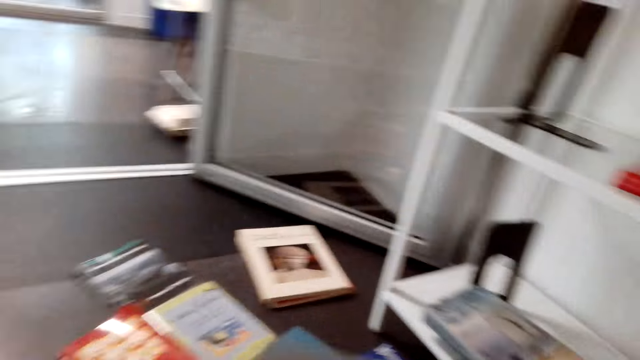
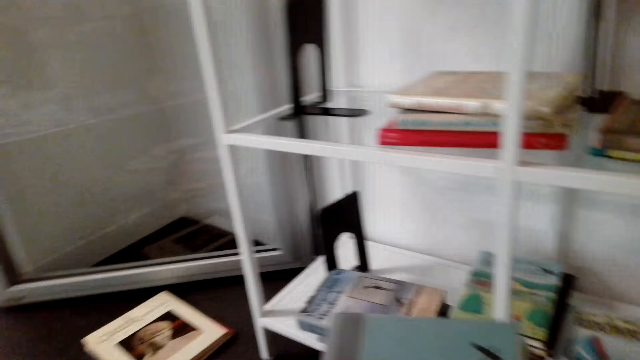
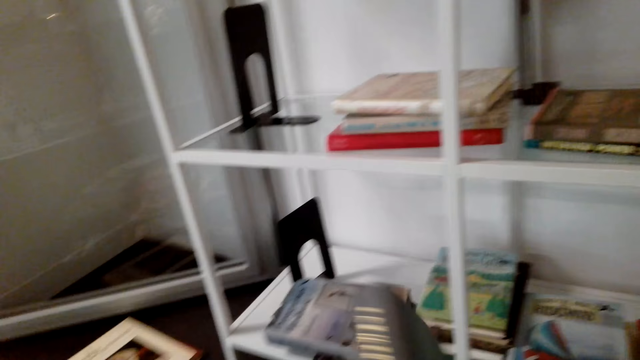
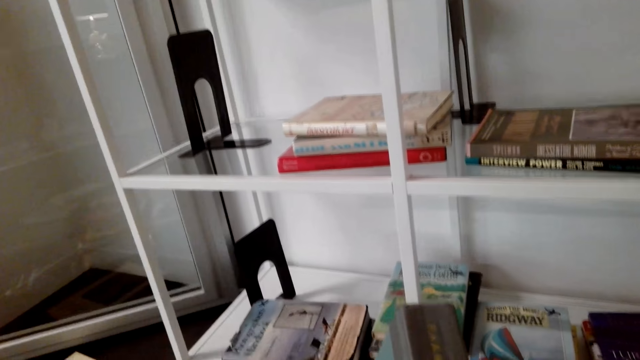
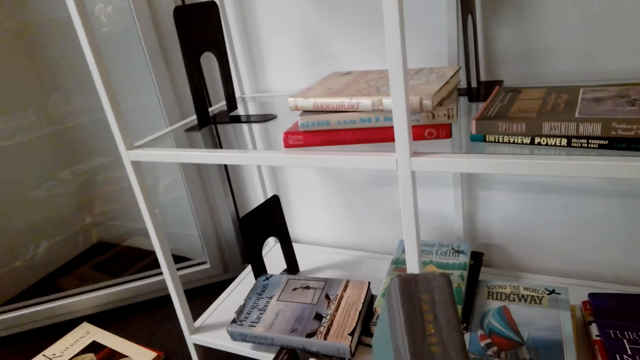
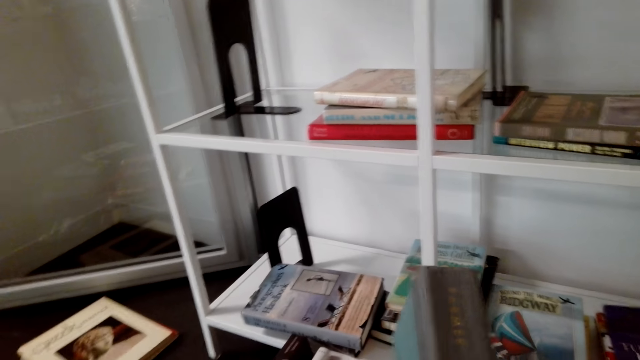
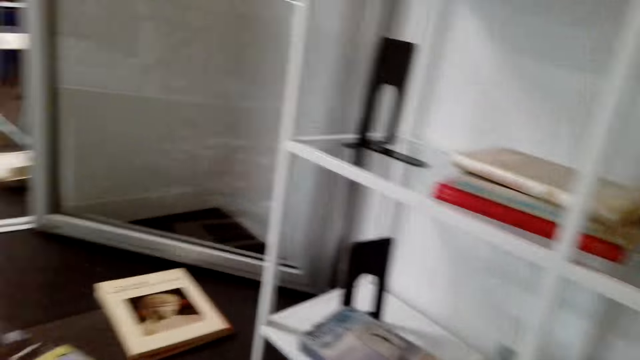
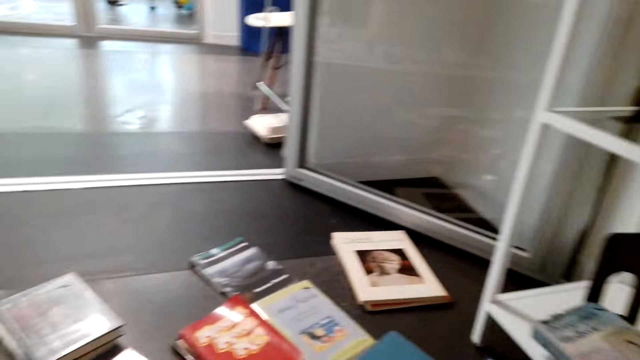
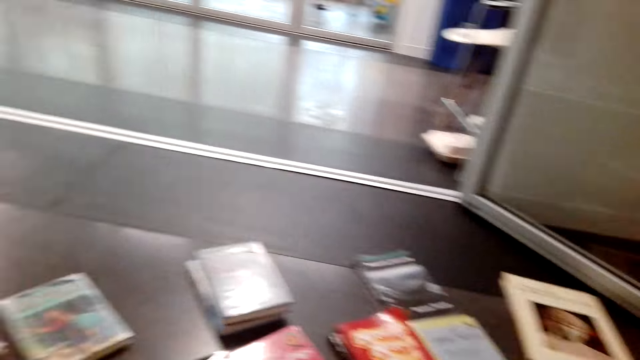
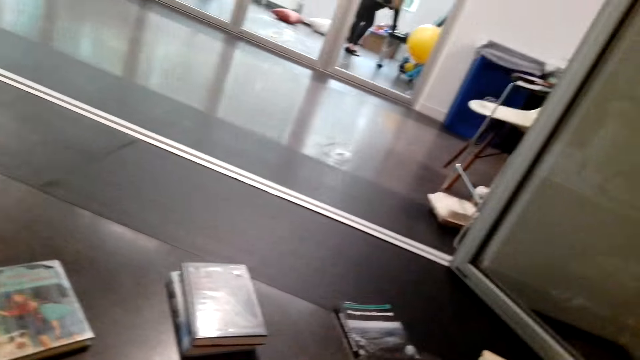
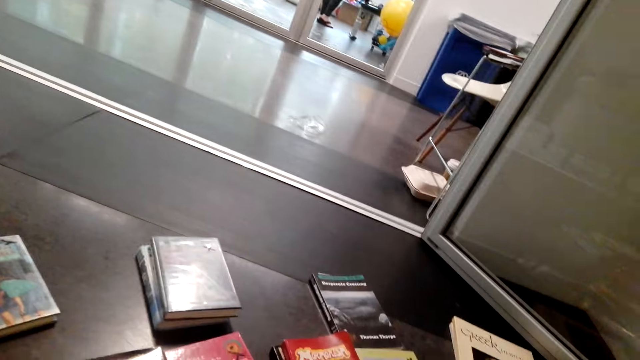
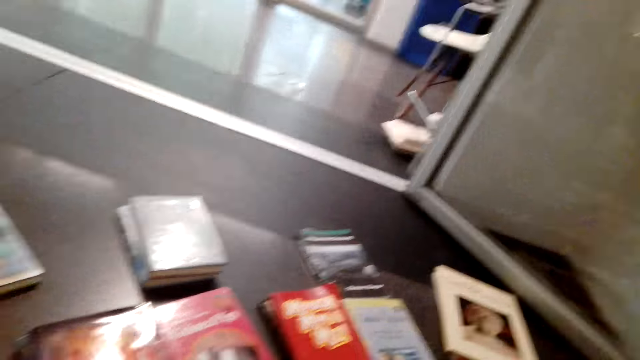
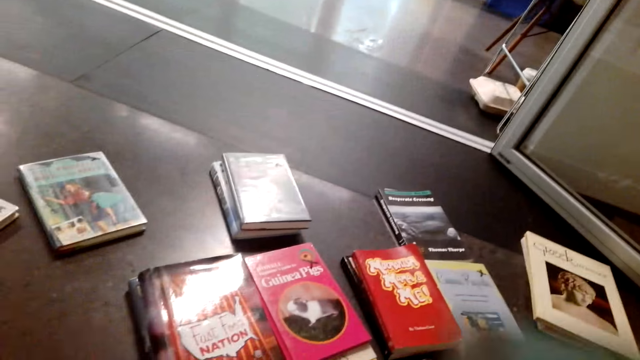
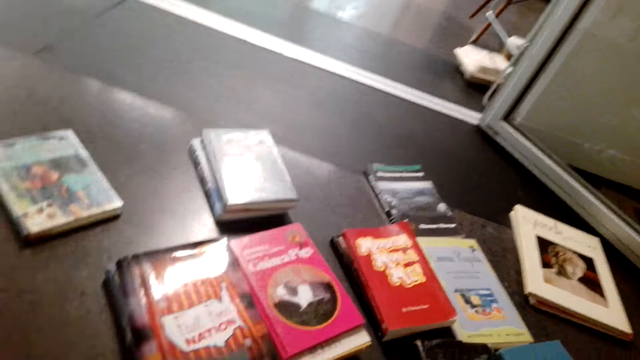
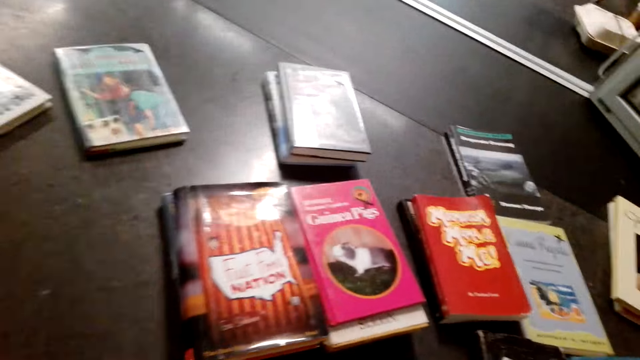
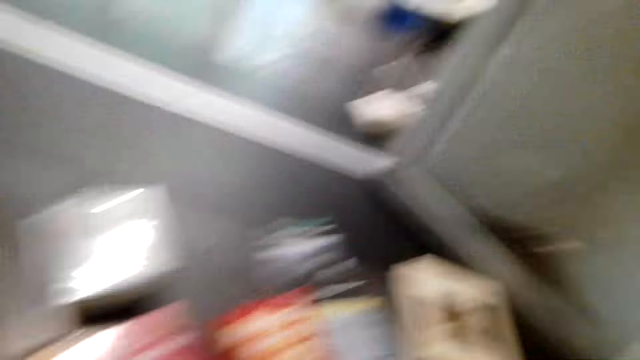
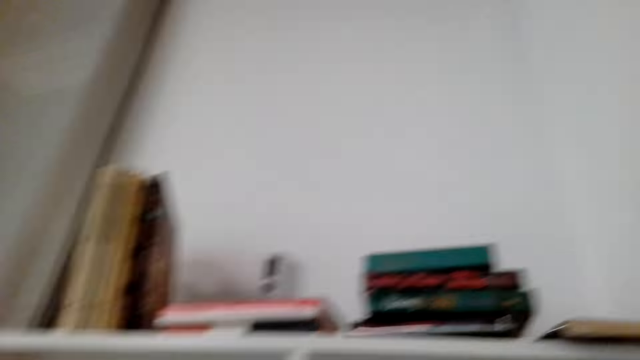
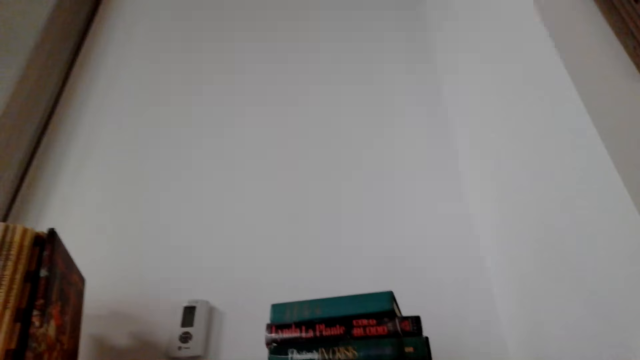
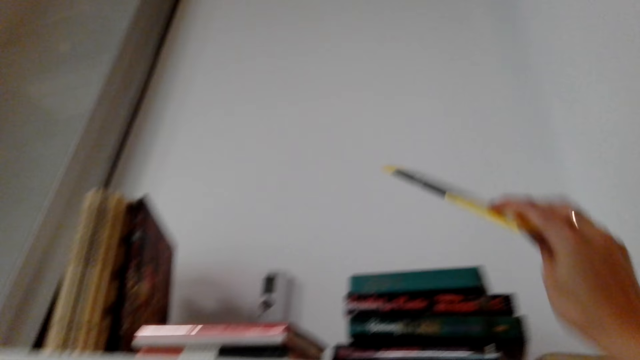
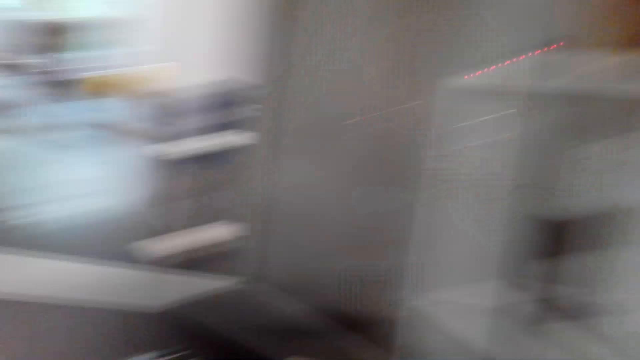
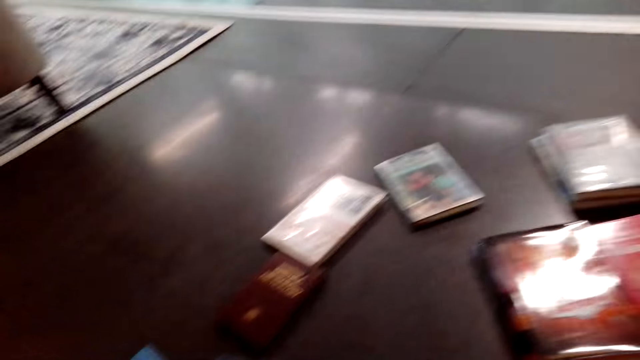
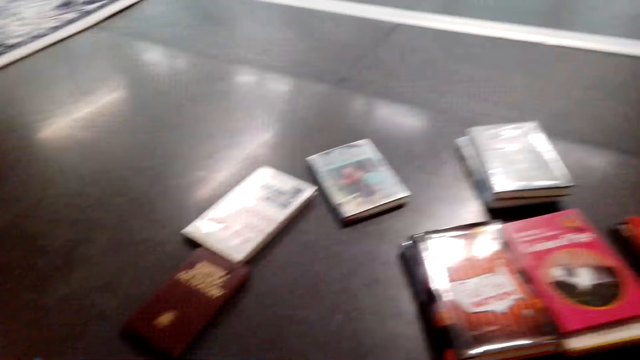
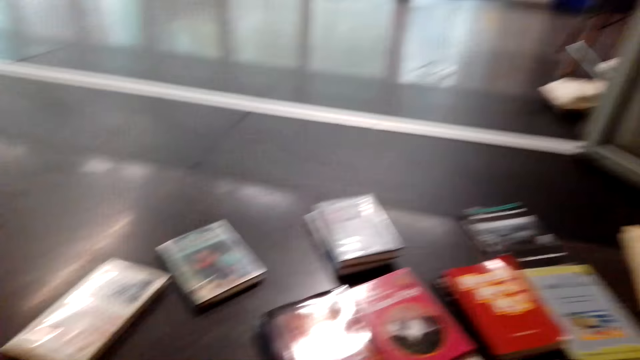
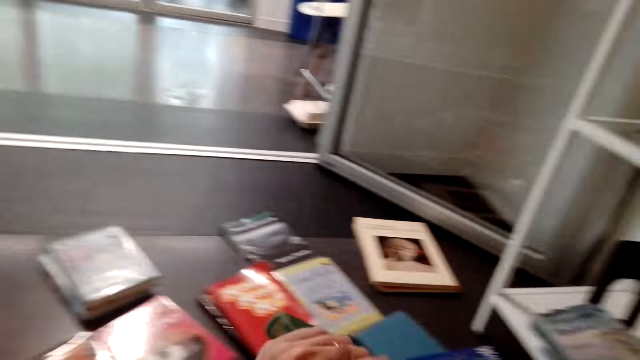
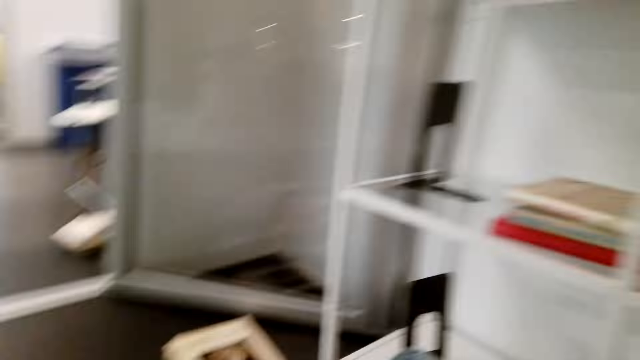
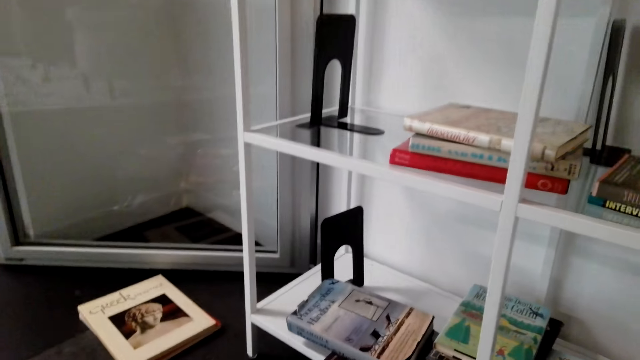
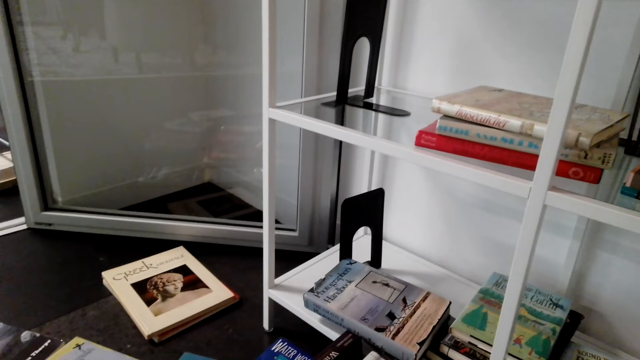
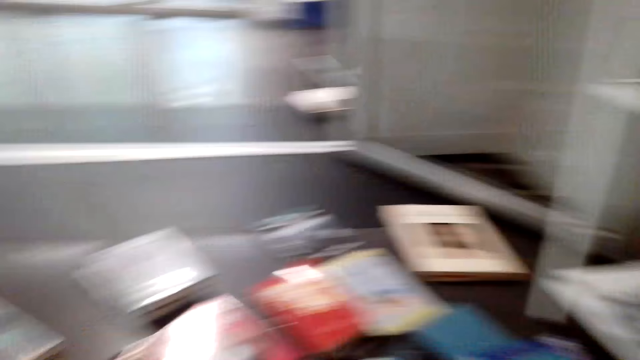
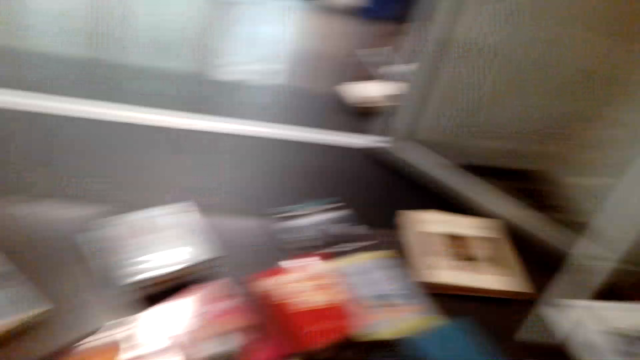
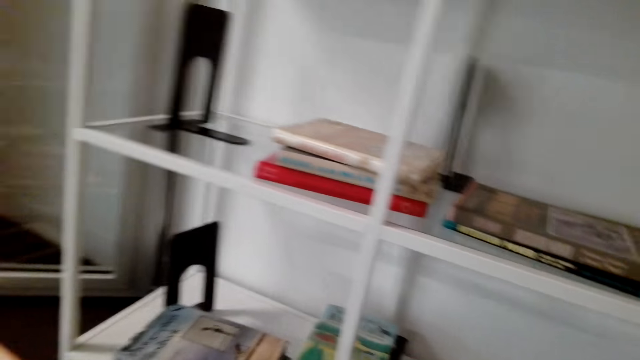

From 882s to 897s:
The camera wearer looks around the books on the floor. She puts the book on the floor. She moves the book with her hand. She looks around. She puts the book in the bookshelf. She looks around the books on the floor. She moves the book with her hand. She looks around the shelf.

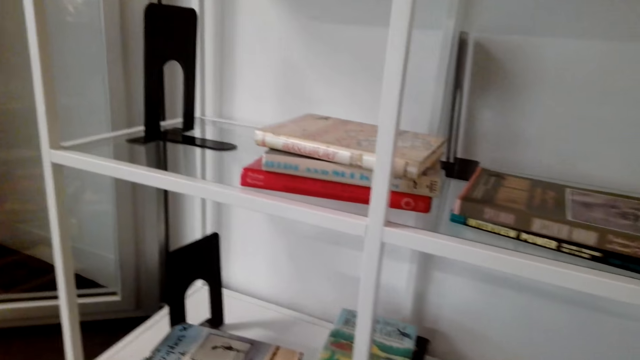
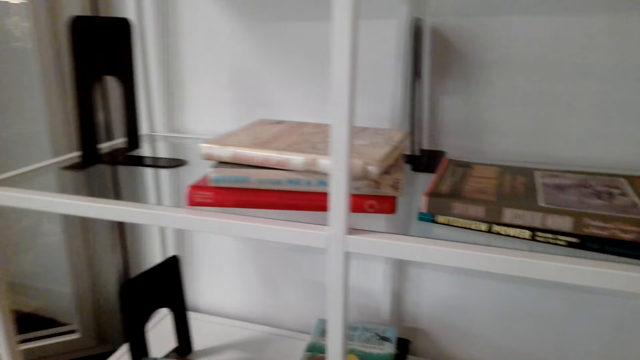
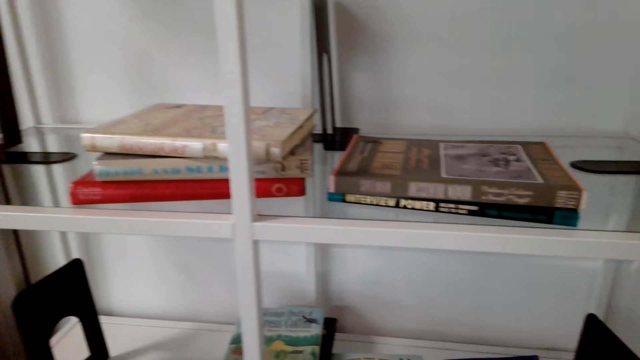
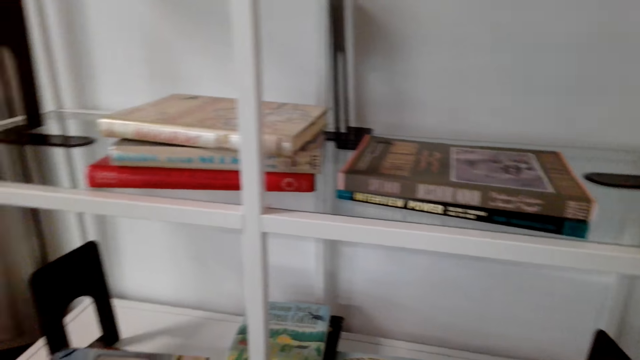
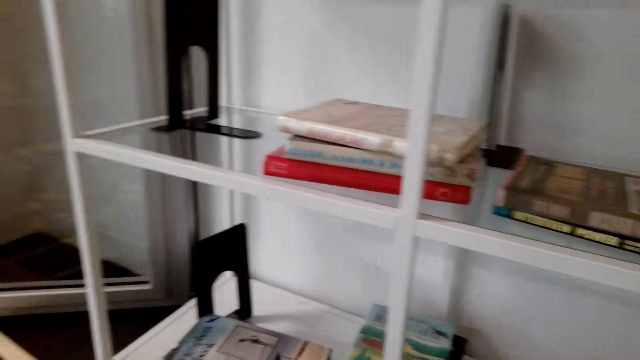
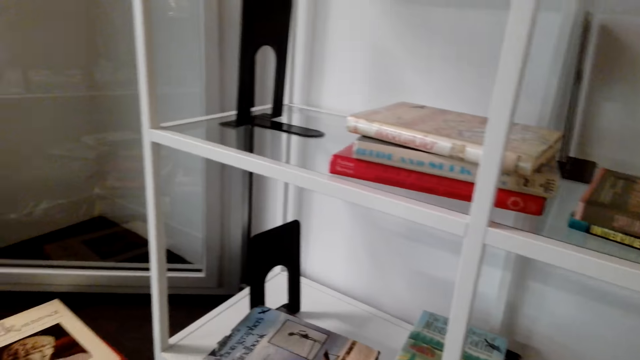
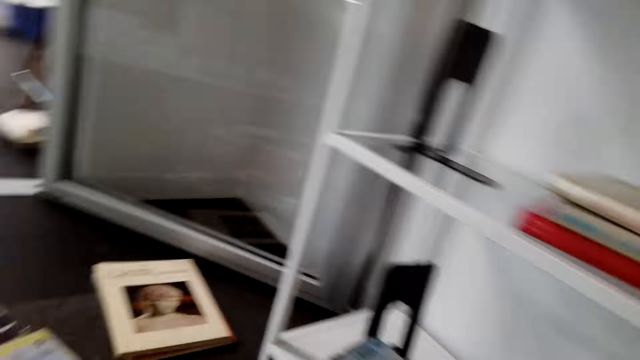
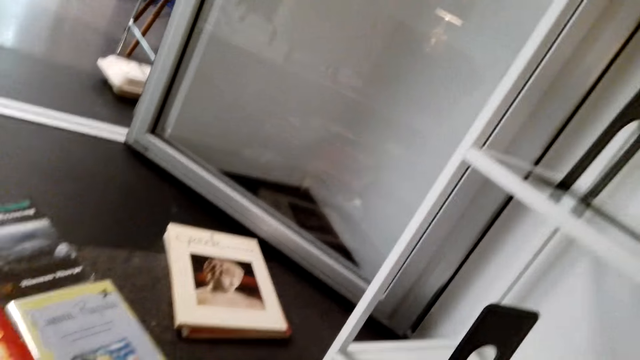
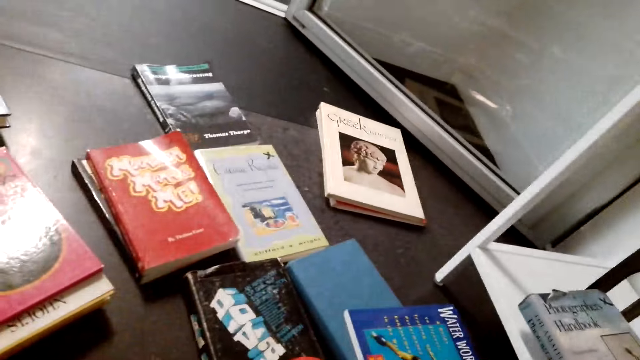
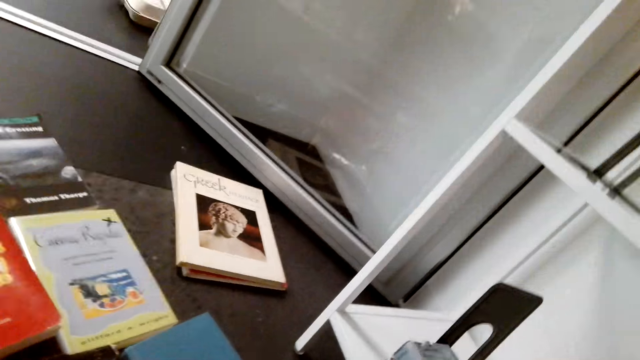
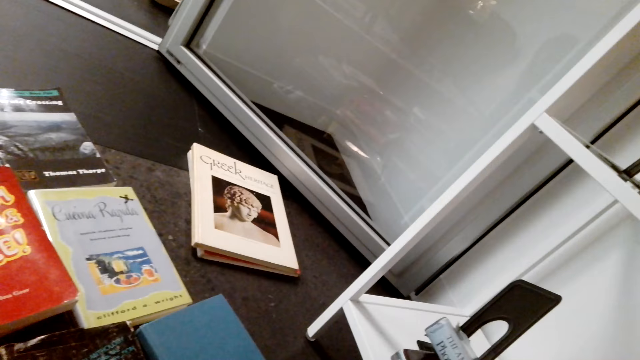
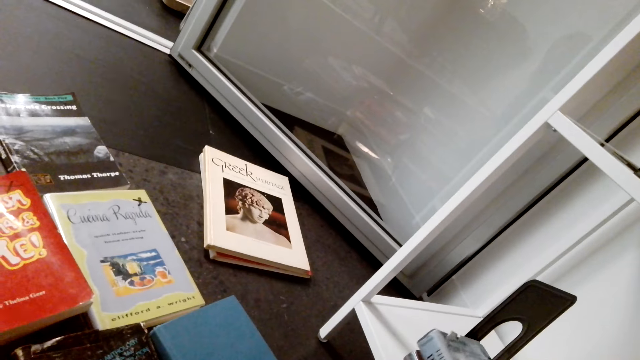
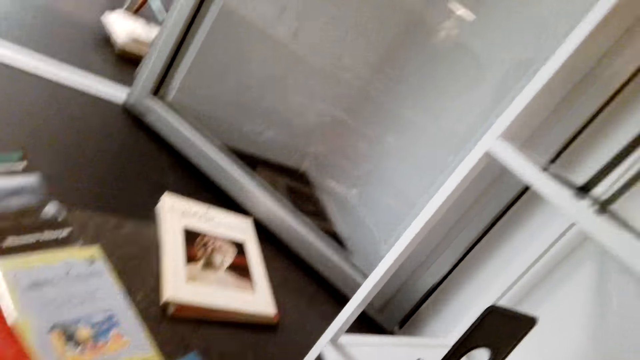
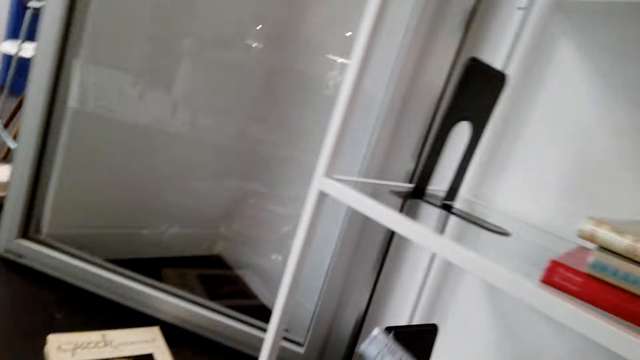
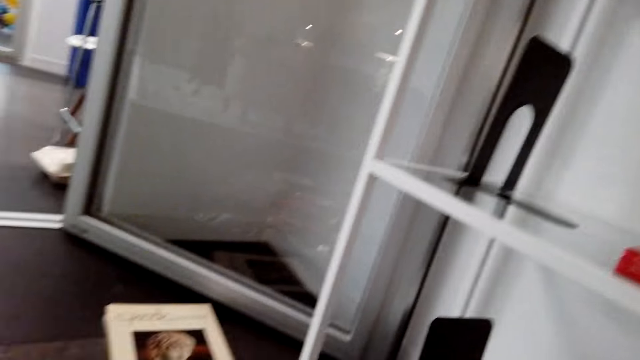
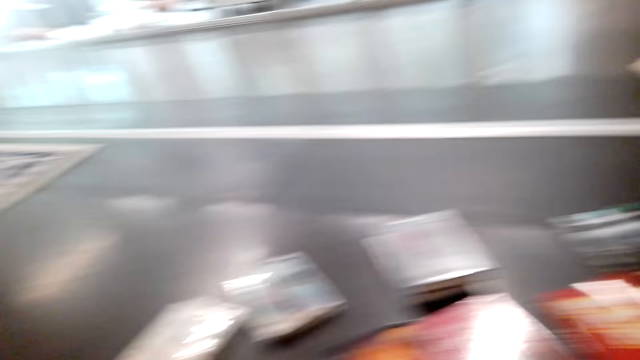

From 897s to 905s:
The camera wearer holds the books in the bookshelf. They put the book in the bookshelf.
